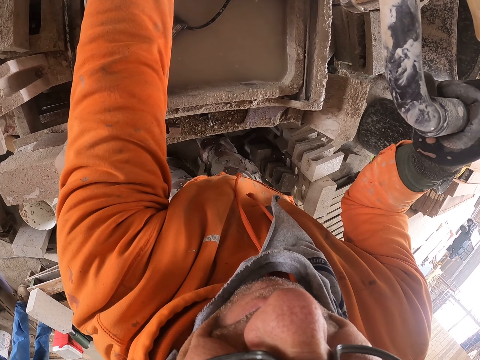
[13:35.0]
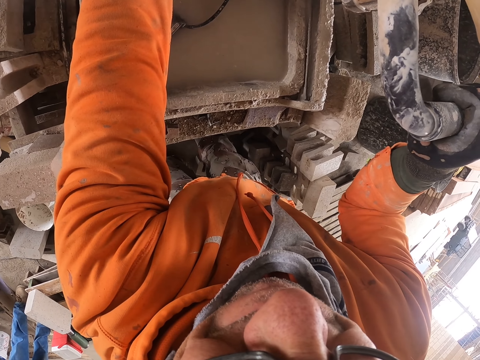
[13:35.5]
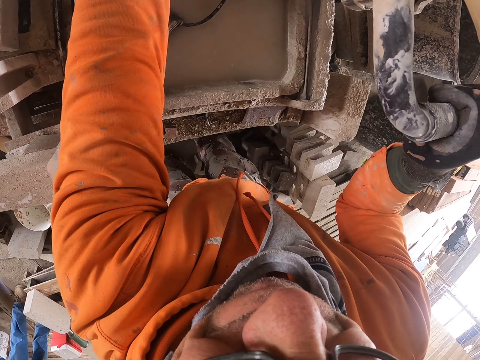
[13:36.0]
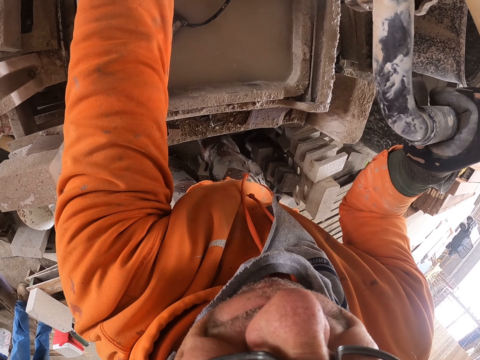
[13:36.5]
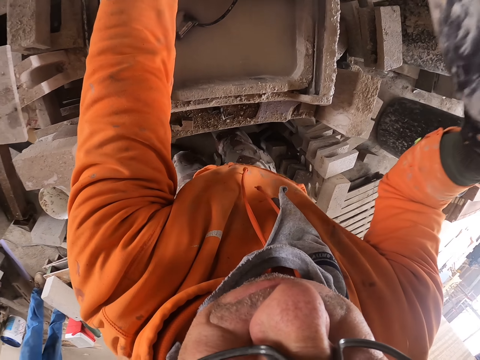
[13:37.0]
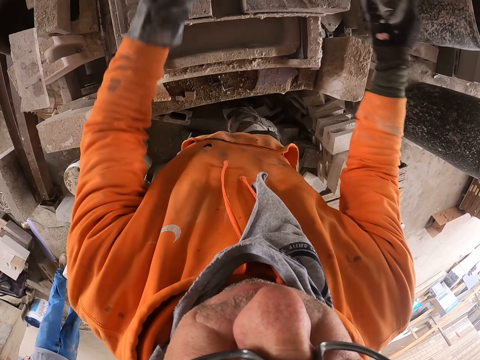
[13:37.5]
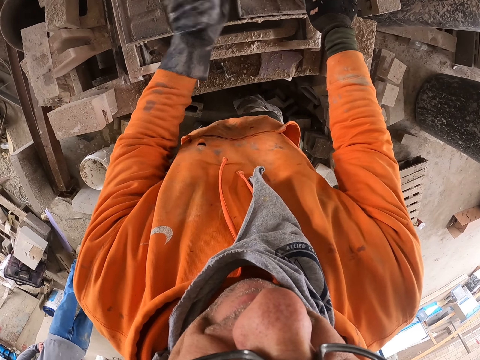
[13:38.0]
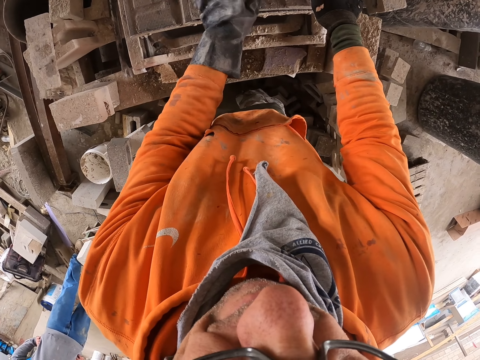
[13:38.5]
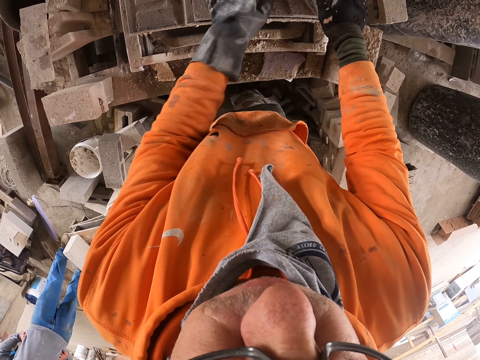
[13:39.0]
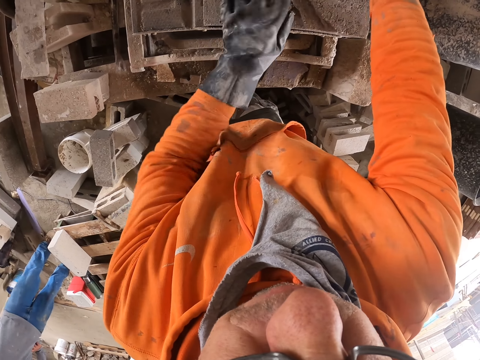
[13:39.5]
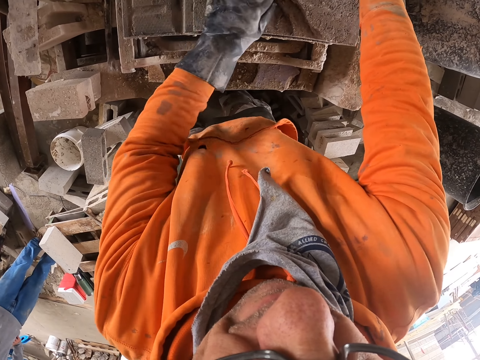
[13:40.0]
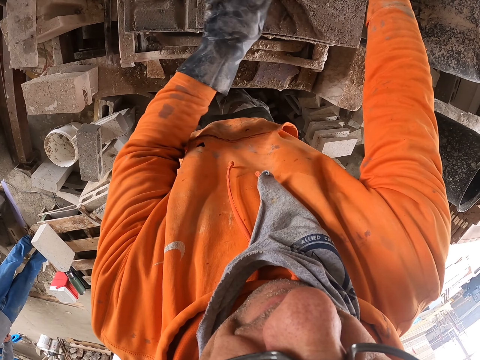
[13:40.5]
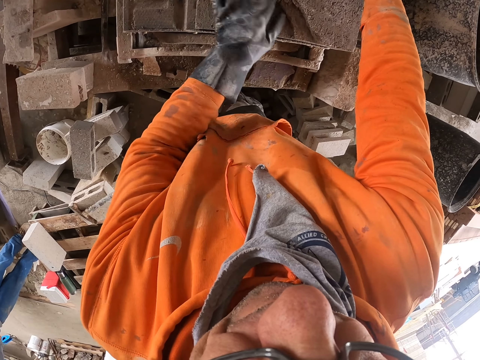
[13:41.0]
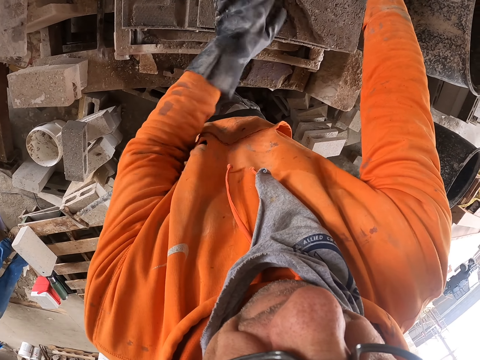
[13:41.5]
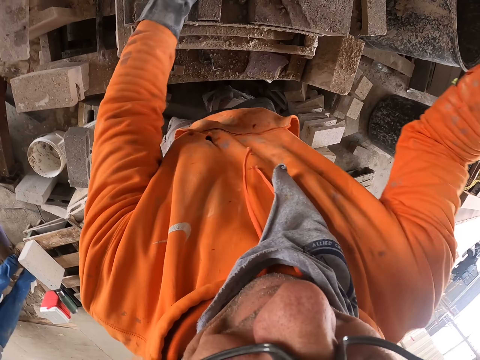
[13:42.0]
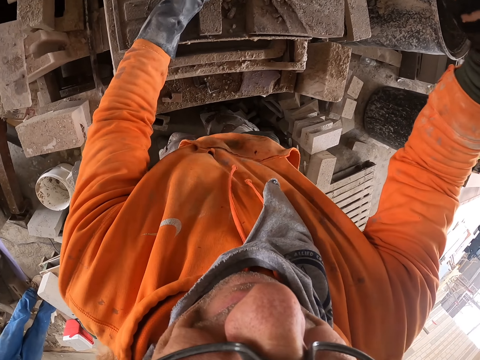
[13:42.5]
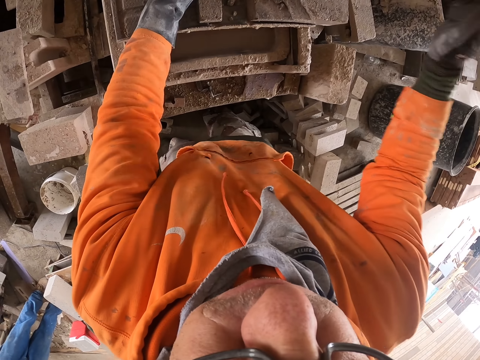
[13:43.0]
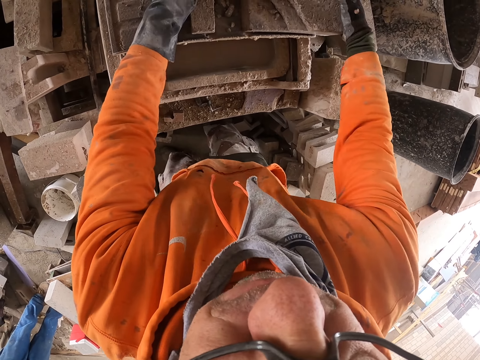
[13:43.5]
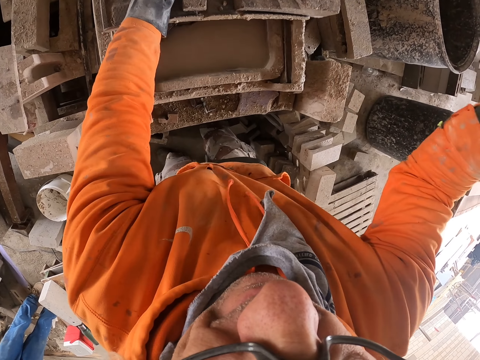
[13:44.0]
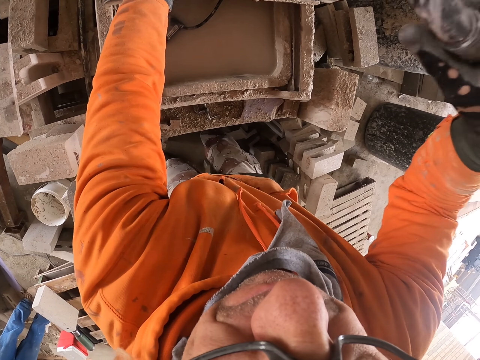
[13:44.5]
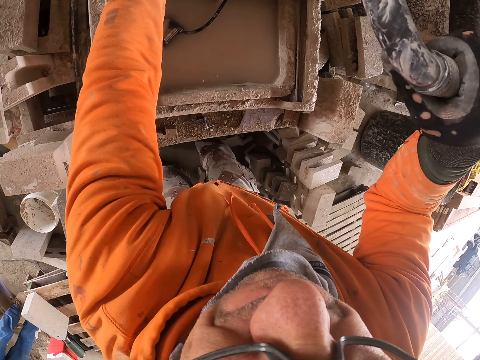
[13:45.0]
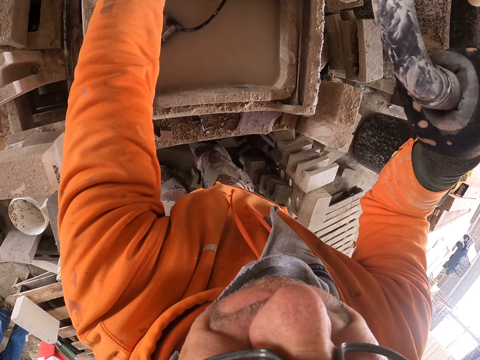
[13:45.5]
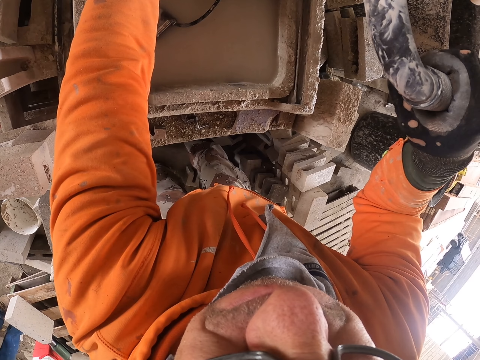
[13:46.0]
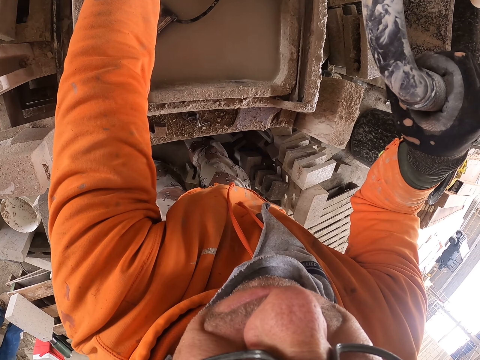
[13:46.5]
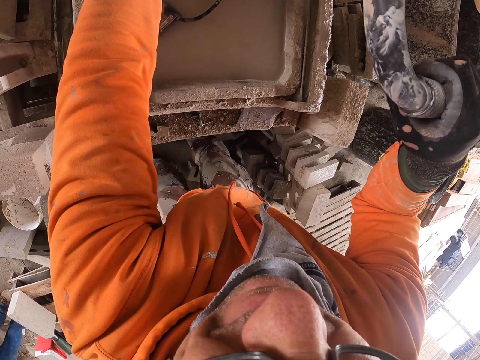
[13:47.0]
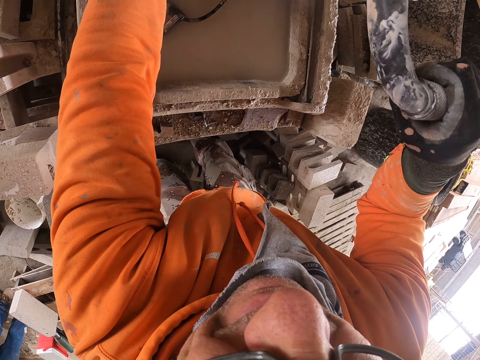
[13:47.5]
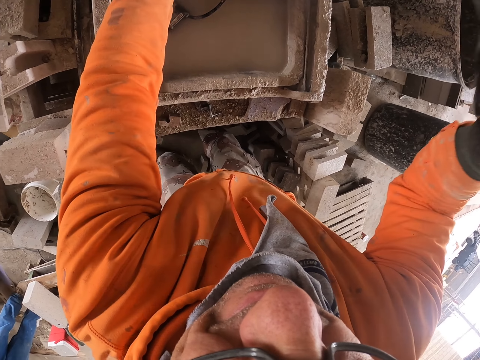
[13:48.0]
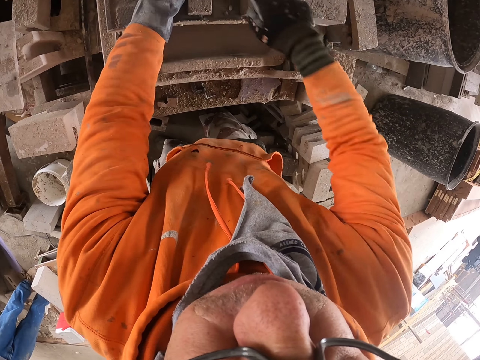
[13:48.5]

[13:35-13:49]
The camera wearer turns to the side. He wipes the block stone with his left hand. He holds a concrete block. He cuts the concrete block. He makes a brick.

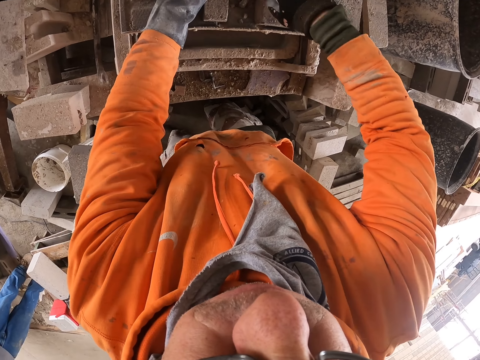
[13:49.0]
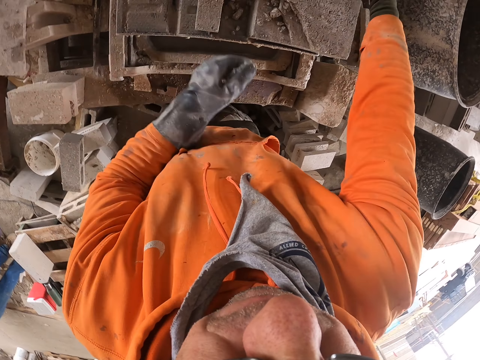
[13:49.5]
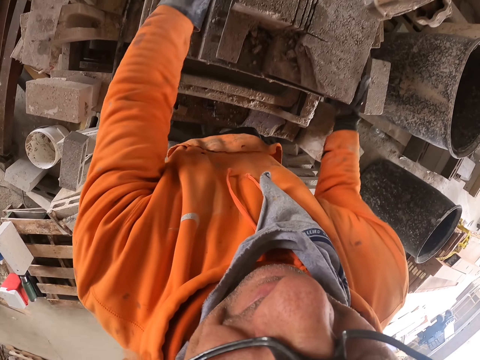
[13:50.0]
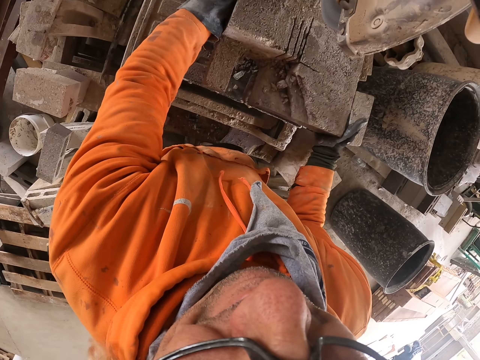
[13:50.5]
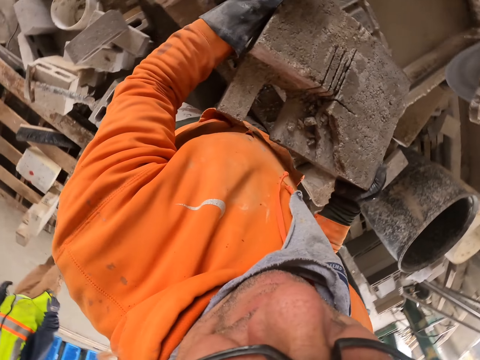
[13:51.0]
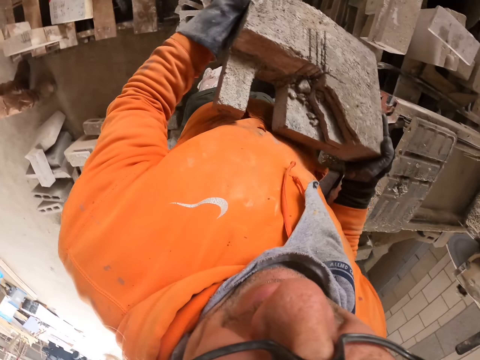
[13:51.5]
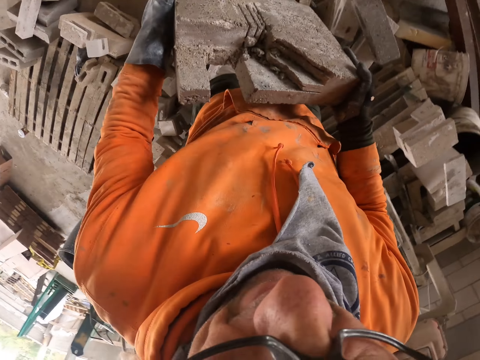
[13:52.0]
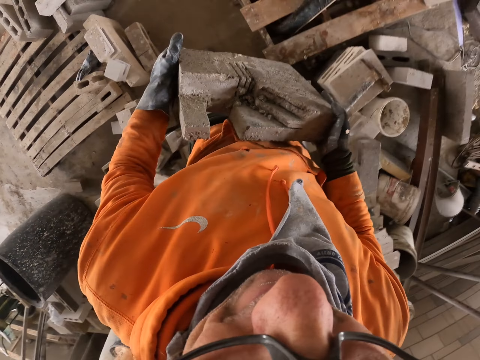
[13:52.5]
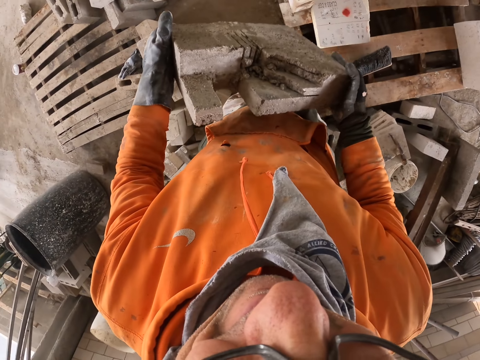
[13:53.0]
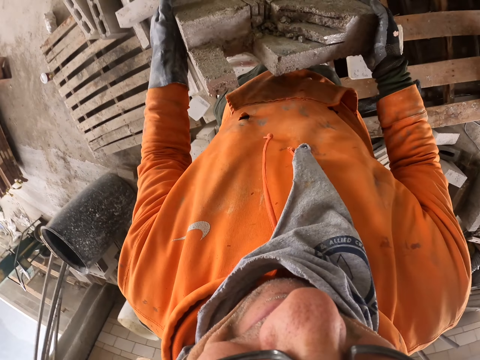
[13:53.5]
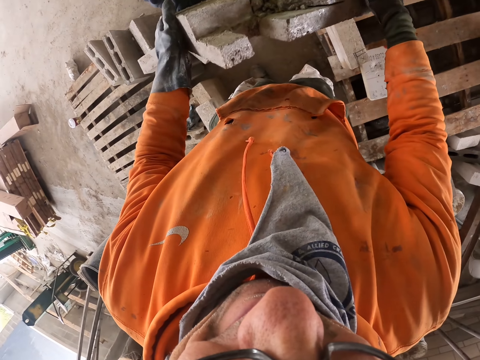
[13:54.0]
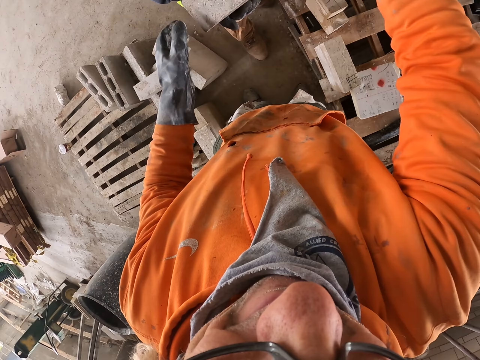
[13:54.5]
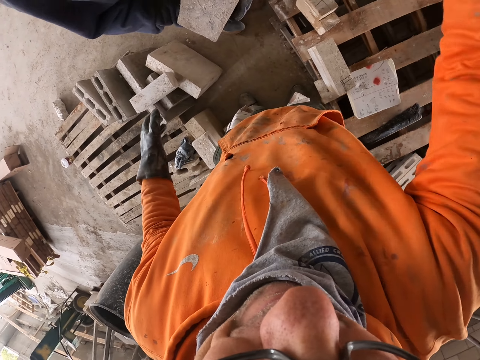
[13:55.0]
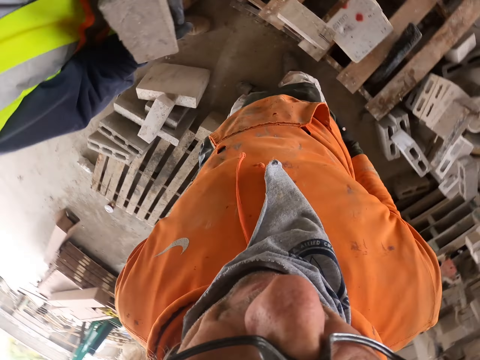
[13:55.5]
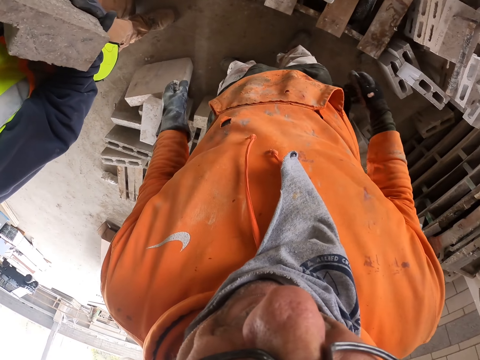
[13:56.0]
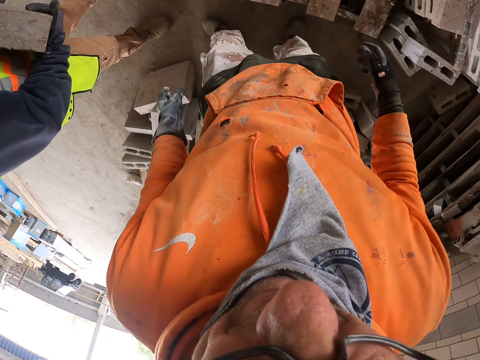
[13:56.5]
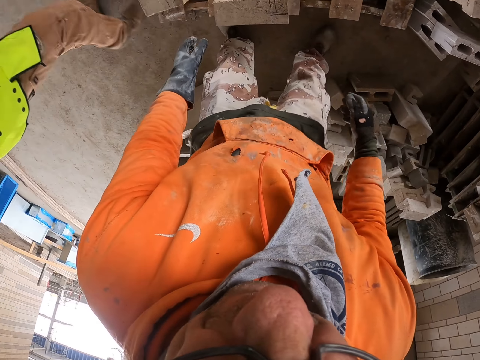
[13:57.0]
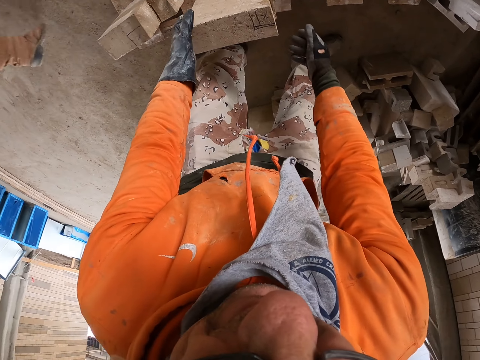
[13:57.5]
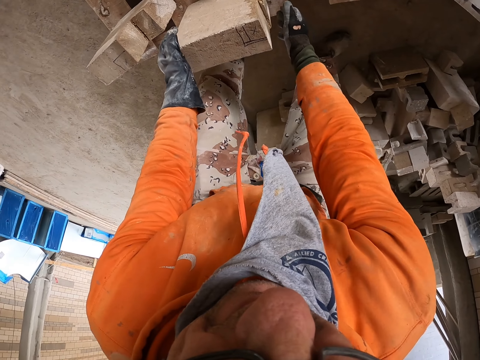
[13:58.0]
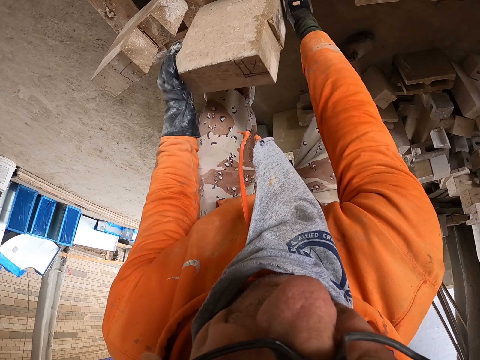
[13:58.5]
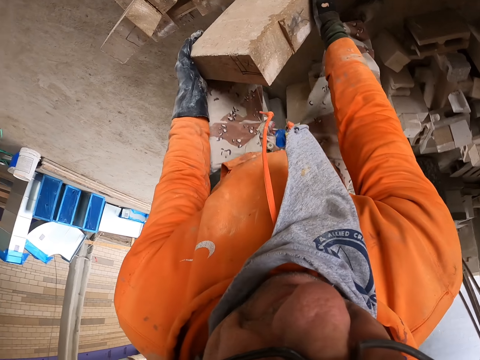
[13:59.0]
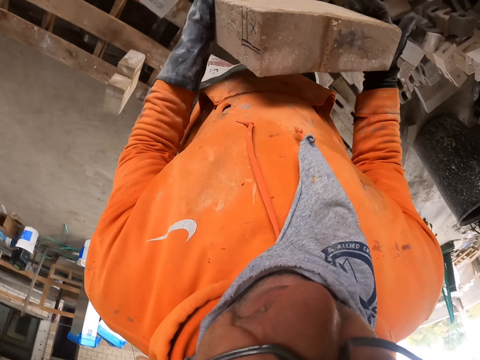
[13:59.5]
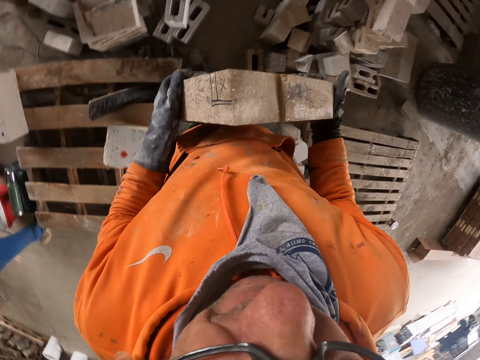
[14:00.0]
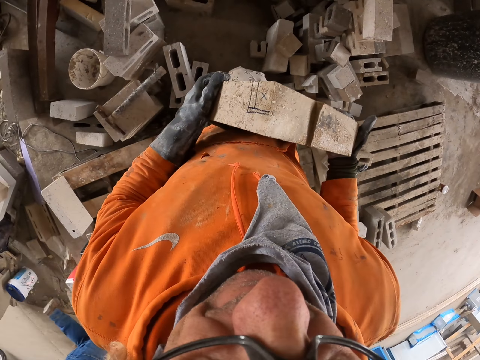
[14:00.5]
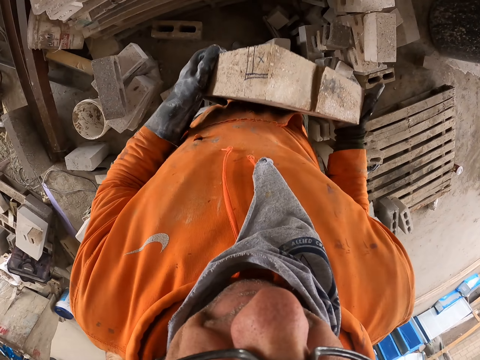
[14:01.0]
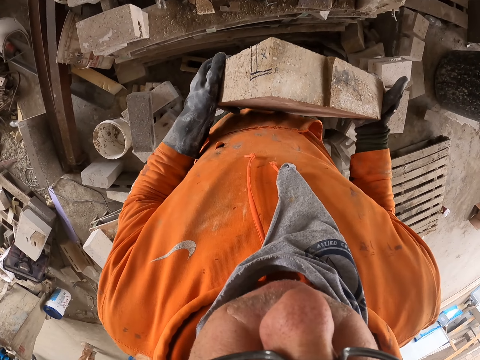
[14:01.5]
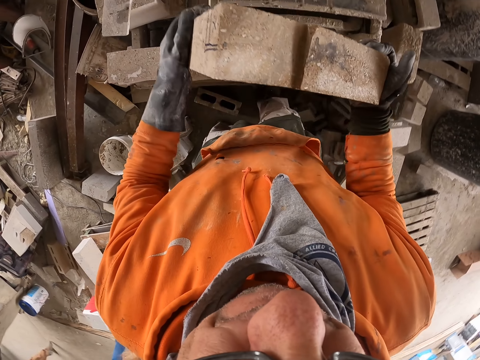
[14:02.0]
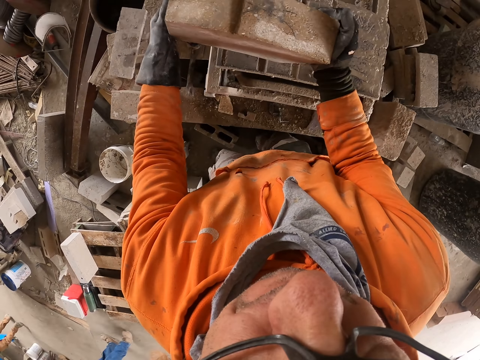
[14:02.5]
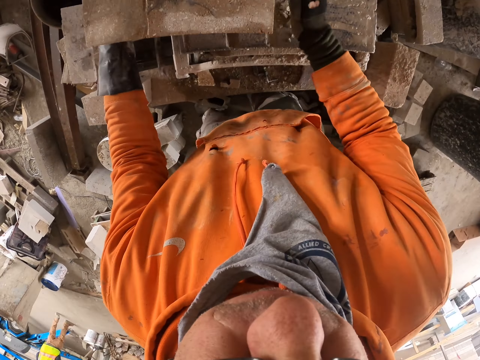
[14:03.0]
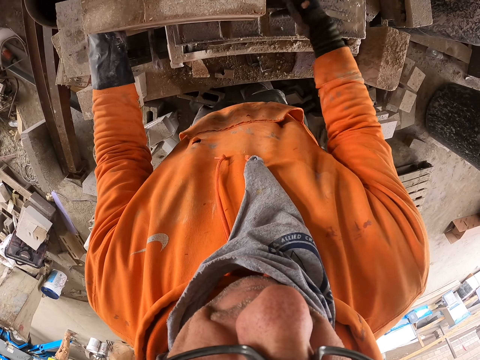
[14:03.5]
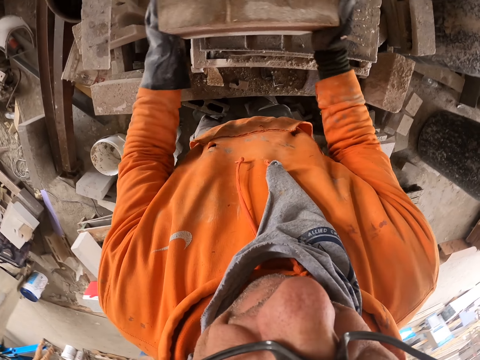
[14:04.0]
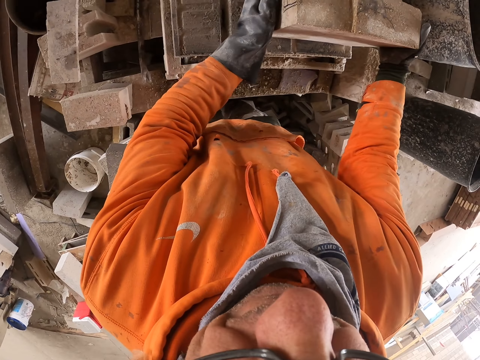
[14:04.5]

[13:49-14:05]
The camera wearer carries a brick. They give the brick to a person. They pick up the brick. They put the brick in the brick making machine.
